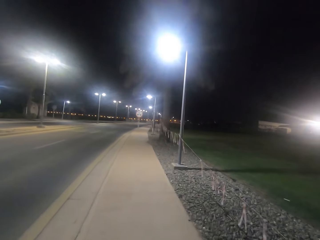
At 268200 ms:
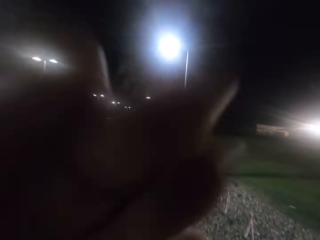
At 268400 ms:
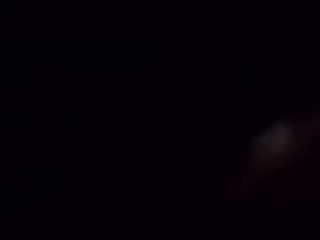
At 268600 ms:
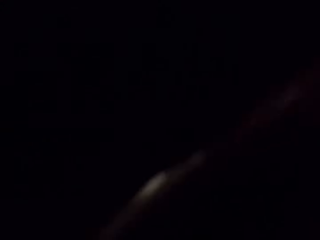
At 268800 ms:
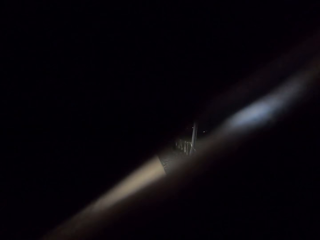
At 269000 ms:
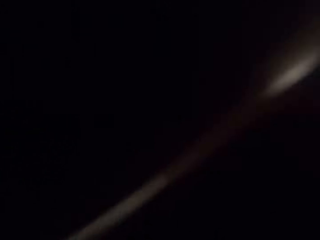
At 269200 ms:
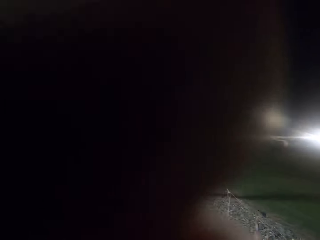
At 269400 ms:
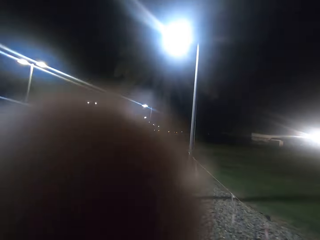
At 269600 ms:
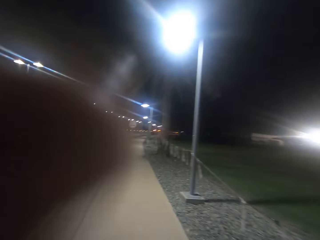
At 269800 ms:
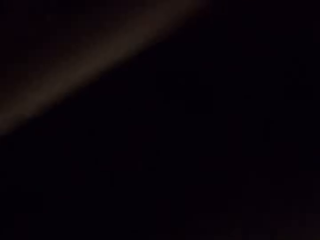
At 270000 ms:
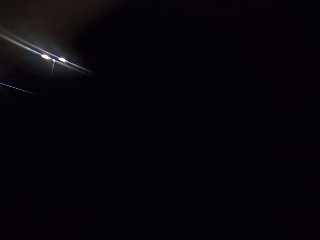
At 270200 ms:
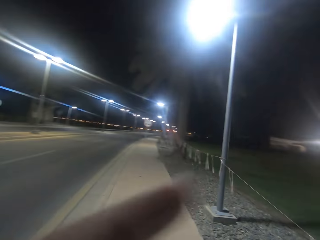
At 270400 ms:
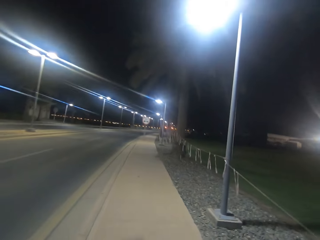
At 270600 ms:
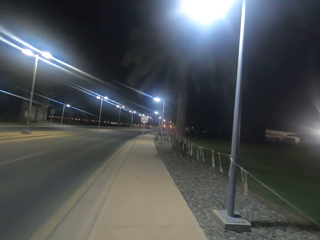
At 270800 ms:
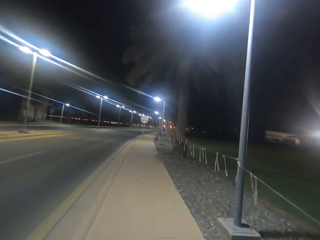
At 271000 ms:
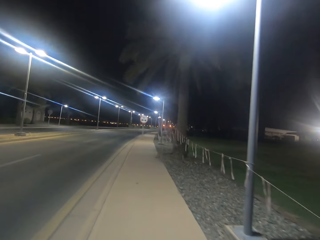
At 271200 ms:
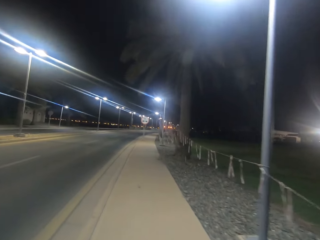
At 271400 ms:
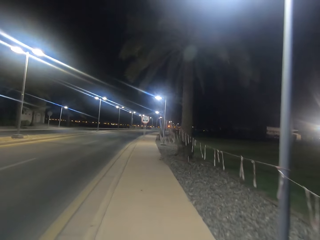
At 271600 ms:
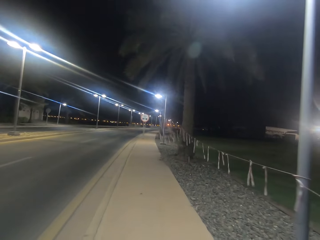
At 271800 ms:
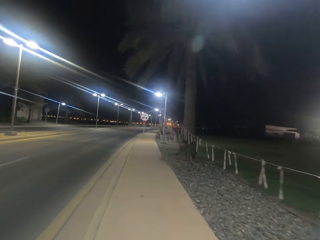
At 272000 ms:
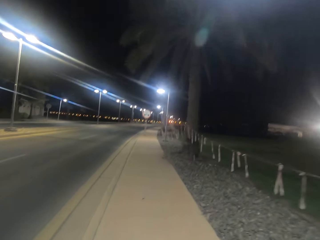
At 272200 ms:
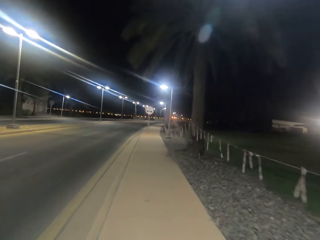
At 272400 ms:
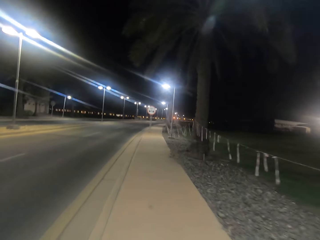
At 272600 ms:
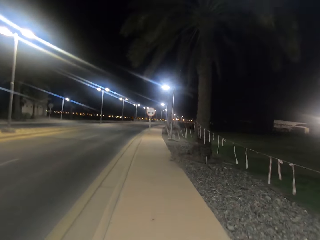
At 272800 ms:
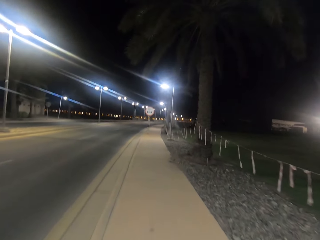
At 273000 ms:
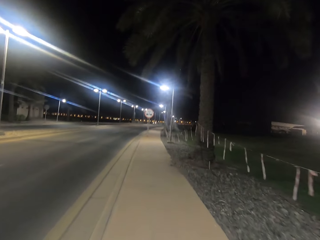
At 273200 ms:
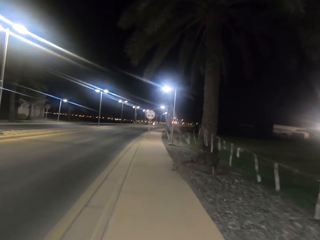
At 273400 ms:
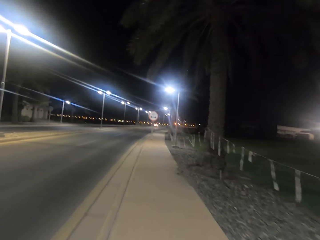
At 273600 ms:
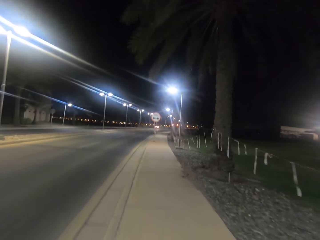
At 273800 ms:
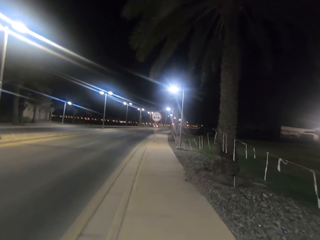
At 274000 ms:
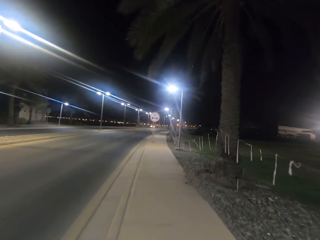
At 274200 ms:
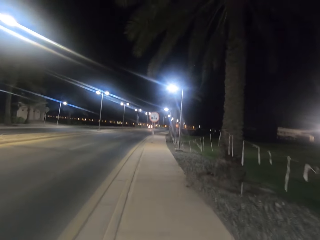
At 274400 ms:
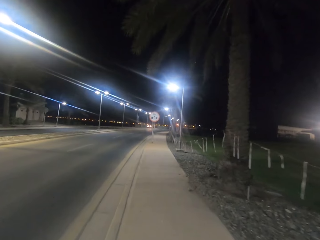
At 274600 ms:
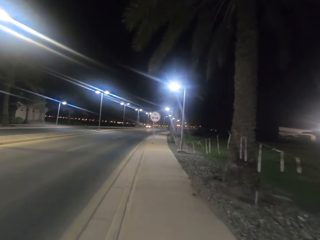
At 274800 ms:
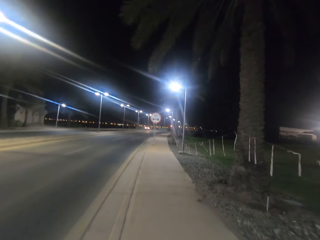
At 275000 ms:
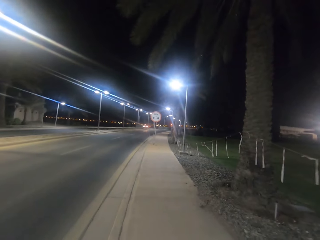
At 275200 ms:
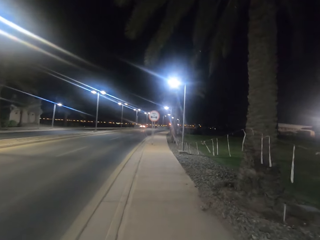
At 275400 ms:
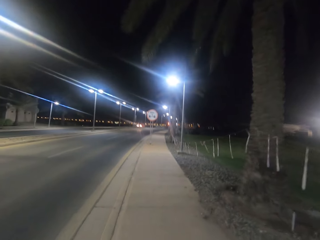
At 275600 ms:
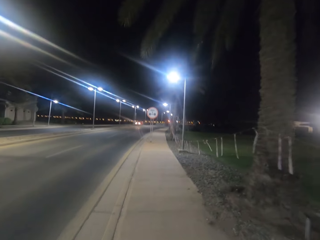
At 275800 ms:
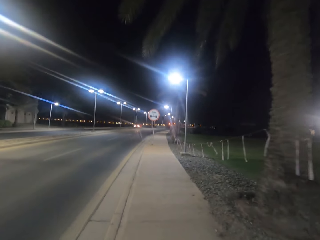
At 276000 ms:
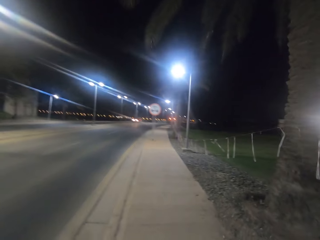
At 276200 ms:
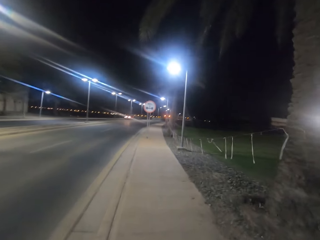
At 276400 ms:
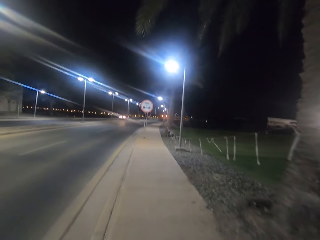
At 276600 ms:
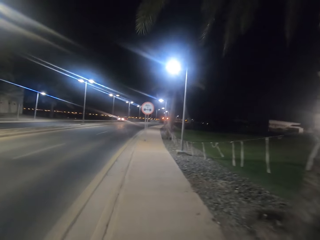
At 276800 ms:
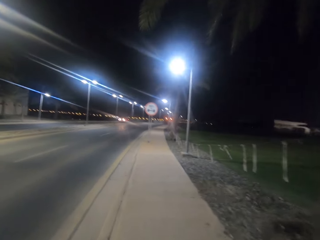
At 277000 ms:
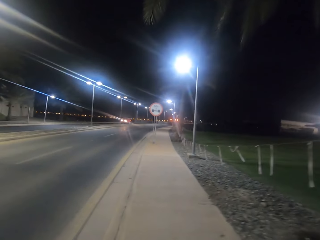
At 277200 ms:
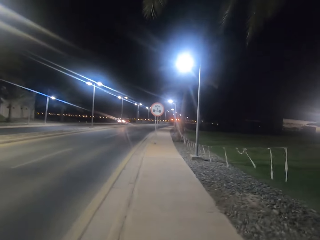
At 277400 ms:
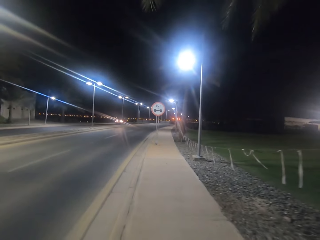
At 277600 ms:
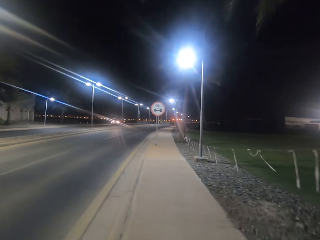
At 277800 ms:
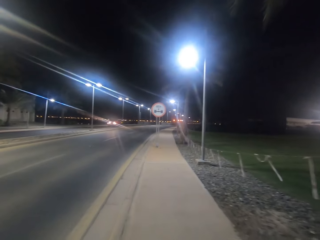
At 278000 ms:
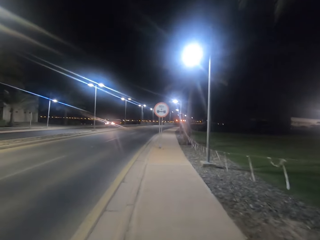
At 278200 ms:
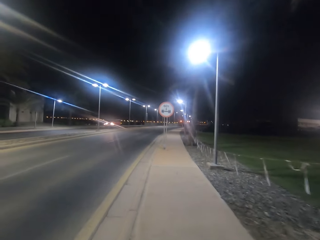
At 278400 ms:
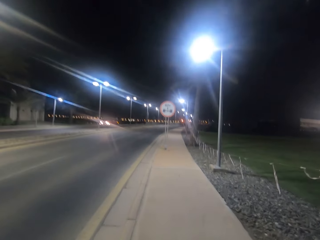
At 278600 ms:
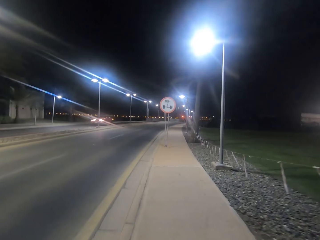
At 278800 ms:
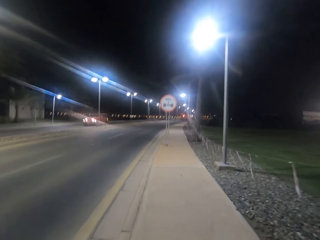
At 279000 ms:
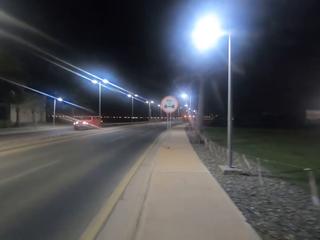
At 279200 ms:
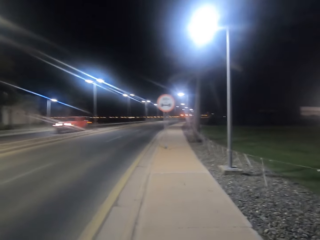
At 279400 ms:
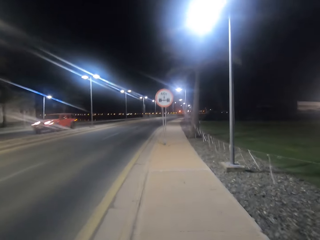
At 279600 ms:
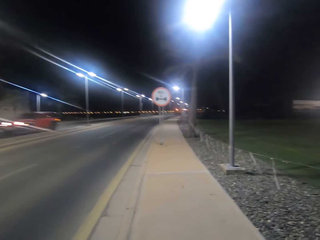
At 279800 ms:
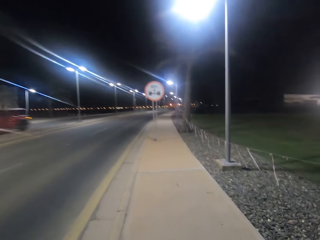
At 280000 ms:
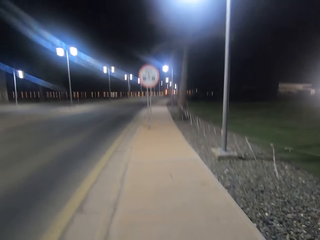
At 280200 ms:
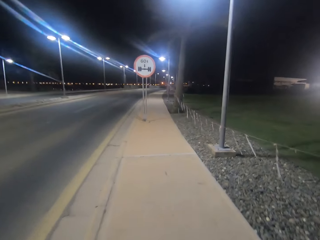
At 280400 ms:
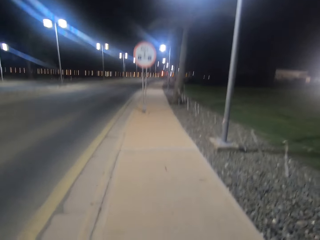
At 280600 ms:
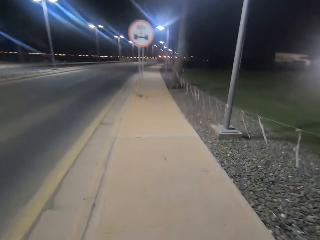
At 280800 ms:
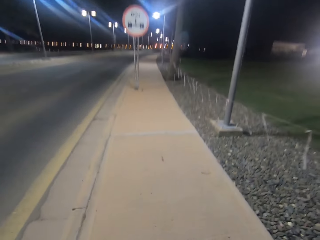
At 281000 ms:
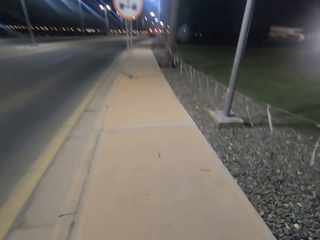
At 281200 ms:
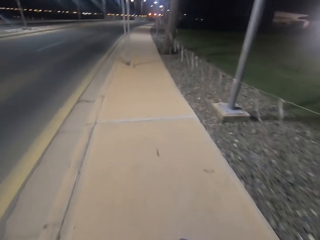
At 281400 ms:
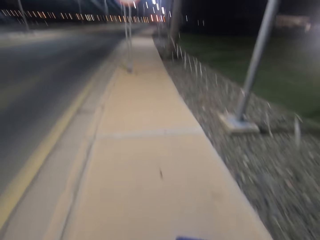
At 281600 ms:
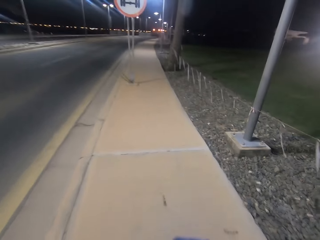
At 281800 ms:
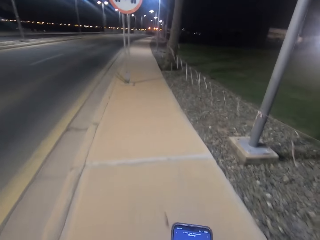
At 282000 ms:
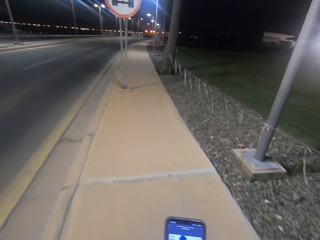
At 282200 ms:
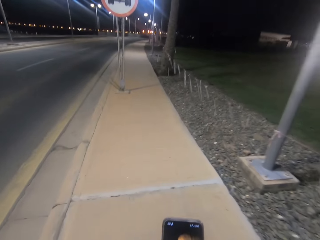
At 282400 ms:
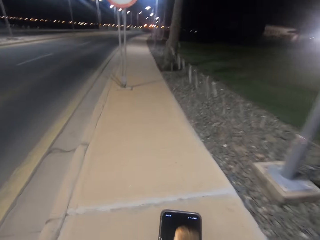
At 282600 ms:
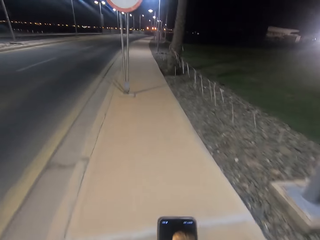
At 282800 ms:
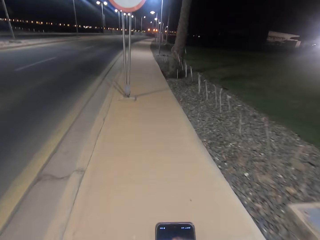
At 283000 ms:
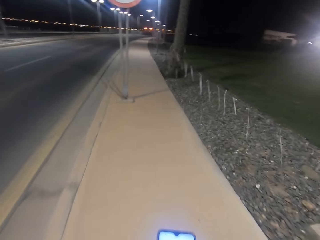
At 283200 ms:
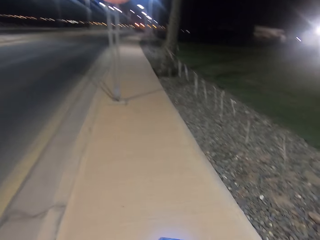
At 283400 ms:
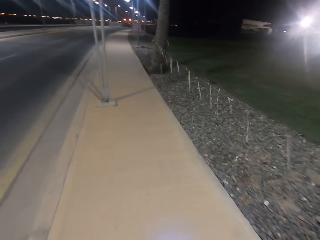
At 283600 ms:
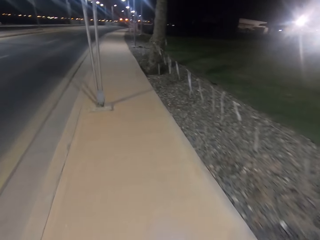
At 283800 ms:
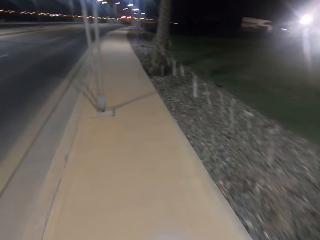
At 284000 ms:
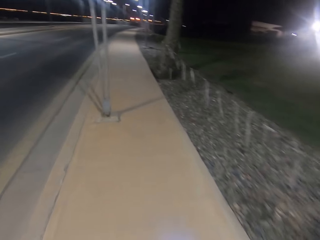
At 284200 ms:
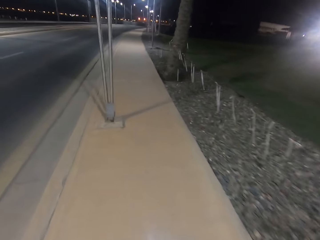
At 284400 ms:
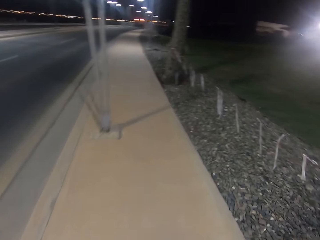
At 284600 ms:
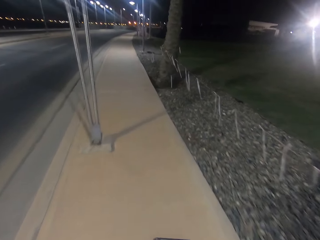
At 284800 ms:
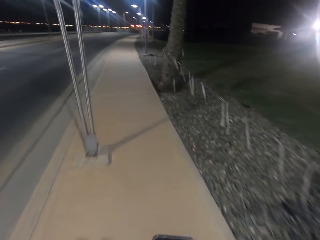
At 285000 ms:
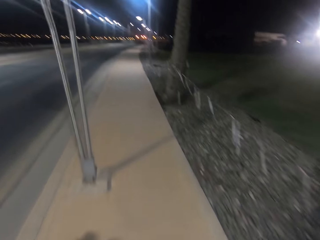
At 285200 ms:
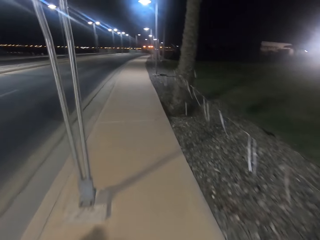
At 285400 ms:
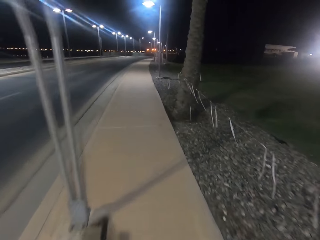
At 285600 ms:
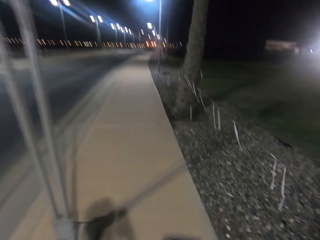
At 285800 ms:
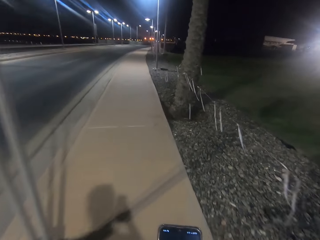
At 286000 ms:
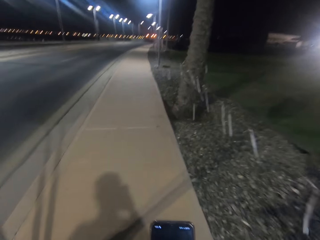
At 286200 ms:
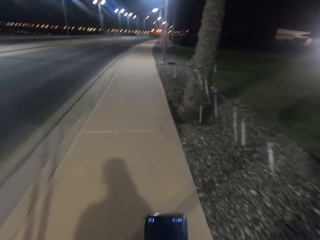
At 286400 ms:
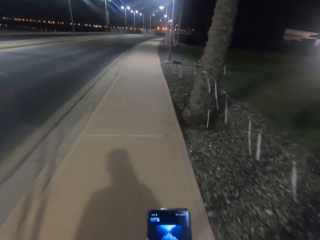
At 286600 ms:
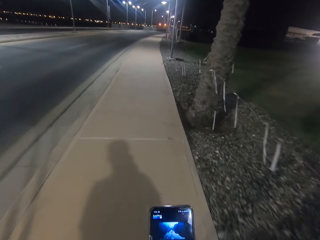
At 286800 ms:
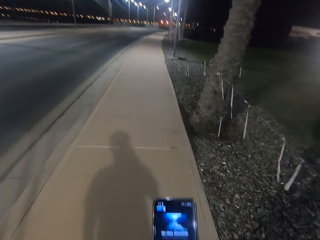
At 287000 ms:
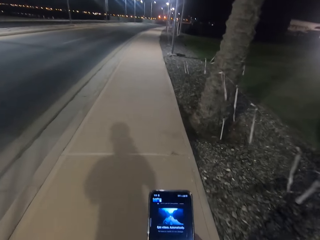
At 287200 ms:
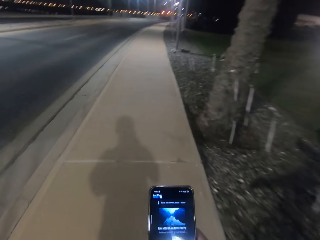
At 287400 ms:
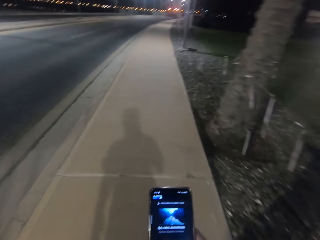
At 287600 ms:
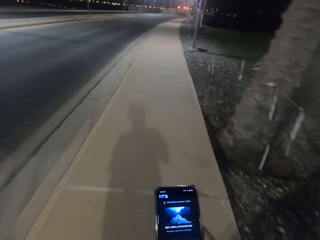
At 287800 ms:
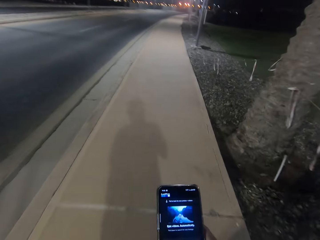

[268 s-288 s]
The camera wearer holds the camera on his head with his hands. He rotates the camera. He lowers his hand. He walks along the walkway. He walks past a street light on the sidewalk. He walks past another tree on the sidewalk. He walks as he browses the phone. He walks past a street light on the sidewalk.

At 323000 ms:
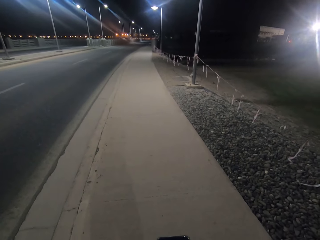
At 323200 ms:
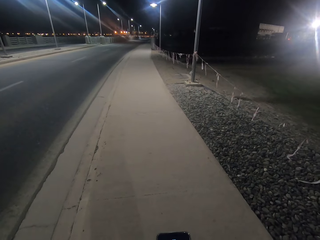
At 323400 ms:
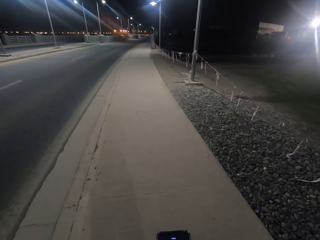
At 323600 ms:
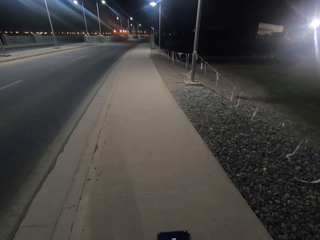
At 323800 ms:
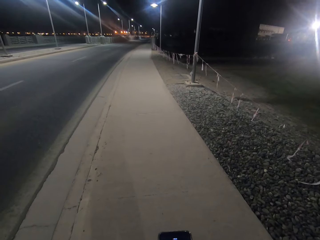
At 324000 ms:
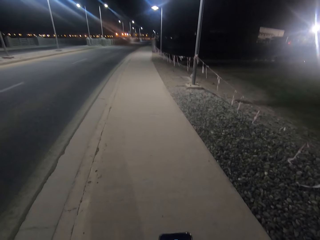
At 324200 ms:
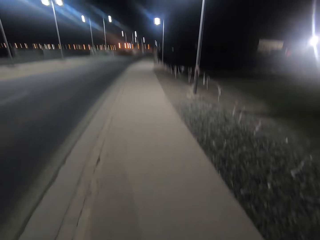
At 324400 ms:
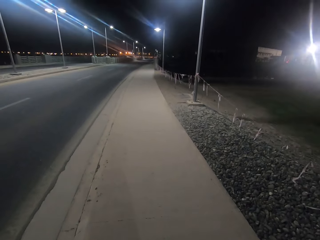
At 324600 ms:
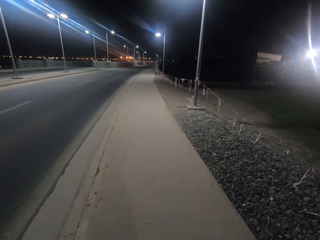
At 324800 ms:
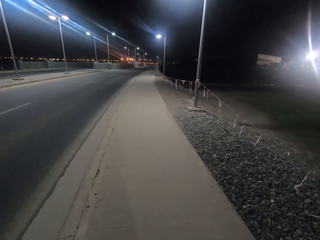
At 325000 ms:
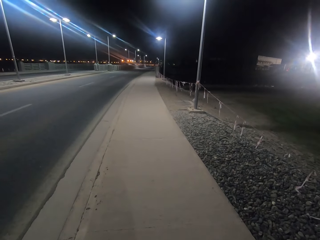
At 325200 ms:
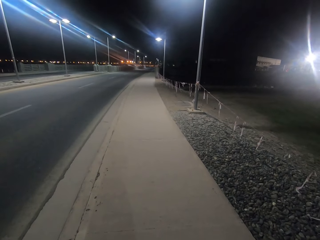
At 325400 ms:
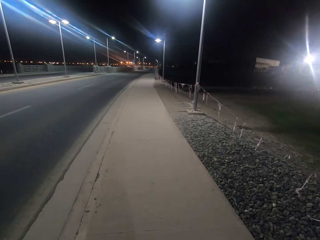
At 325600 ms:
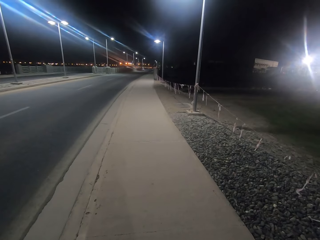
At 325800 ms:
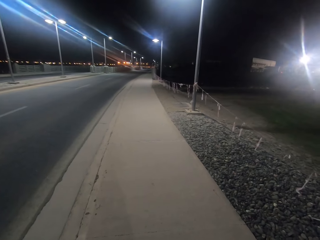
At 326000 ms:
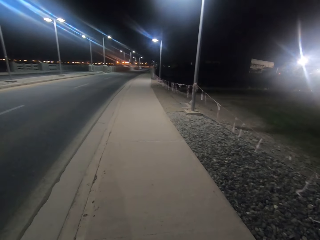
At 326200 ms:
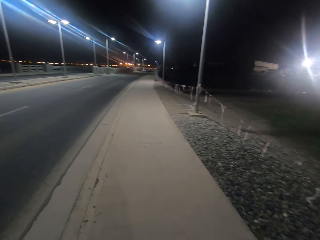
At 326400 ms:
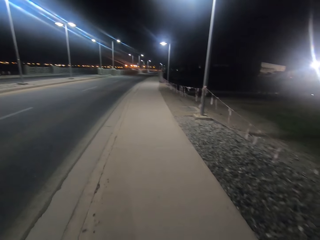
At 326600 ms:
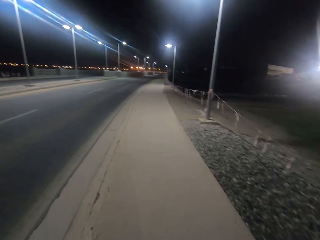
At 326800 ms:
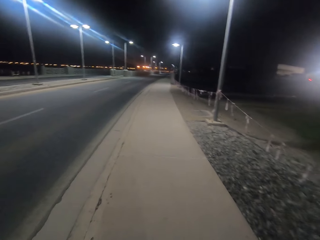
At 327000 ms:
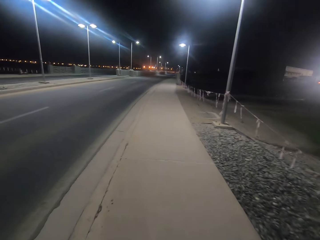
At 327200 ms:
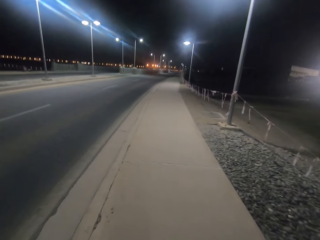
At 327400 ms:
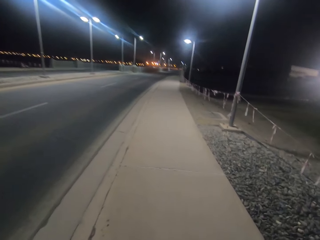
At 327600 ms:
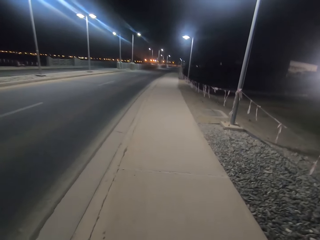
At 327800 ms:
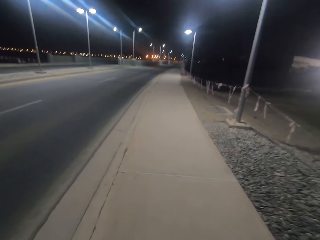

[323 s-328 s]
The camera wearer walks on the sidewalk.
